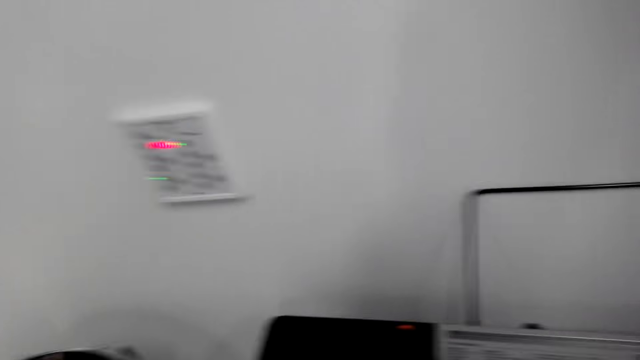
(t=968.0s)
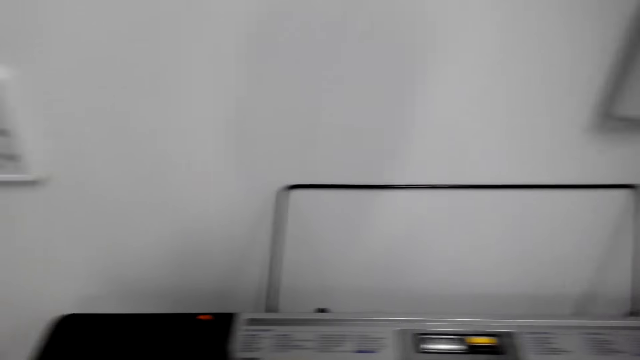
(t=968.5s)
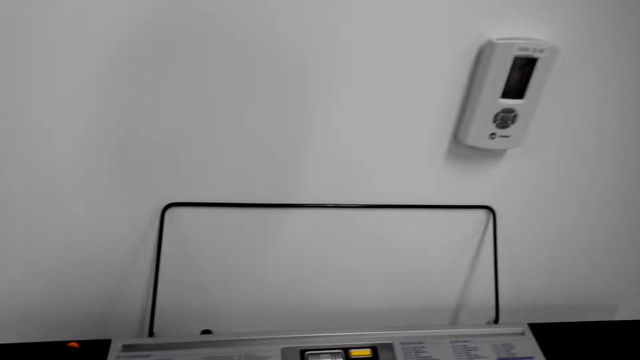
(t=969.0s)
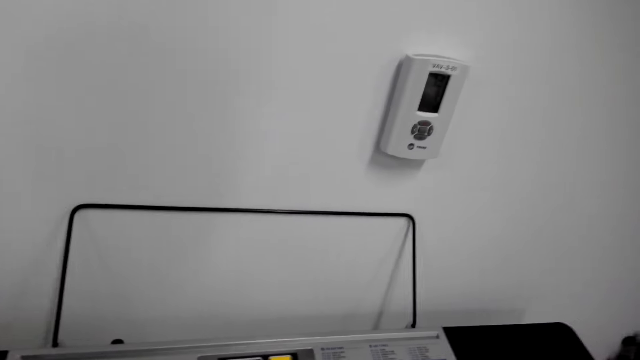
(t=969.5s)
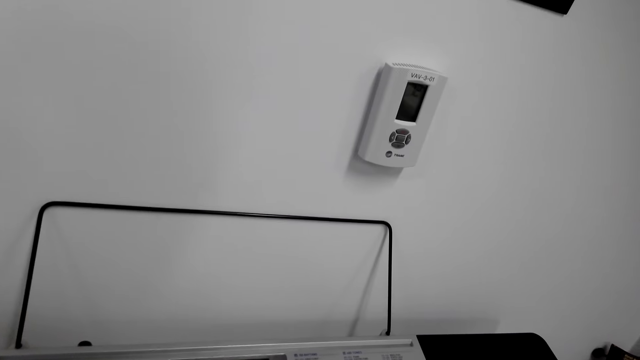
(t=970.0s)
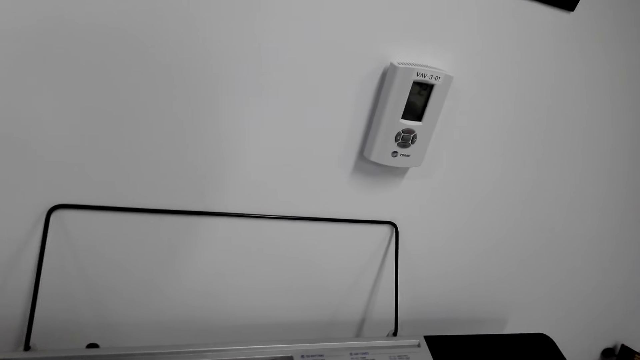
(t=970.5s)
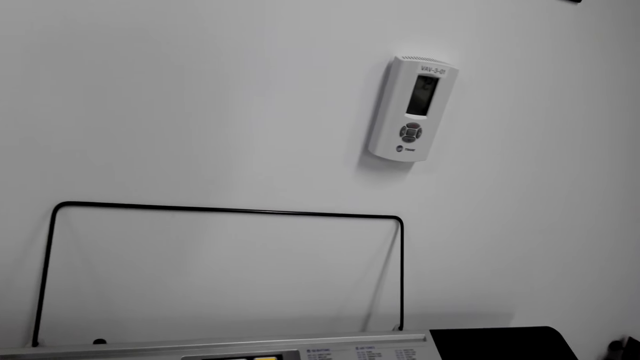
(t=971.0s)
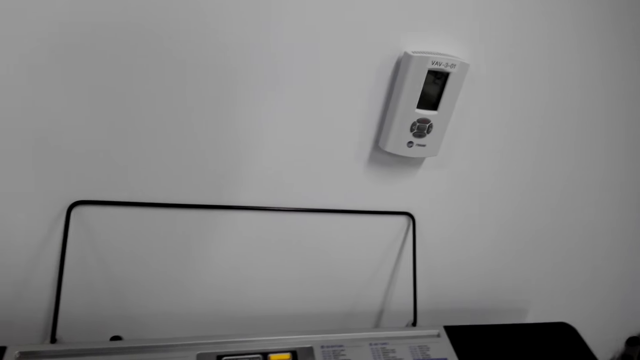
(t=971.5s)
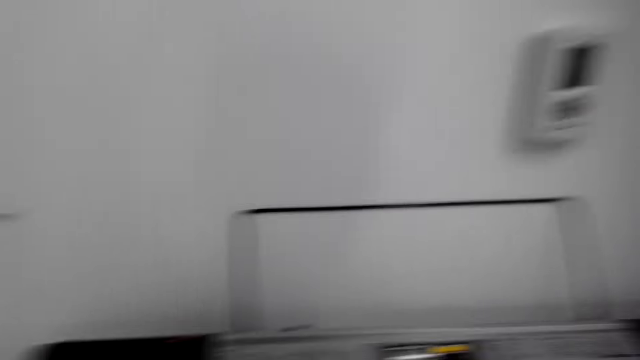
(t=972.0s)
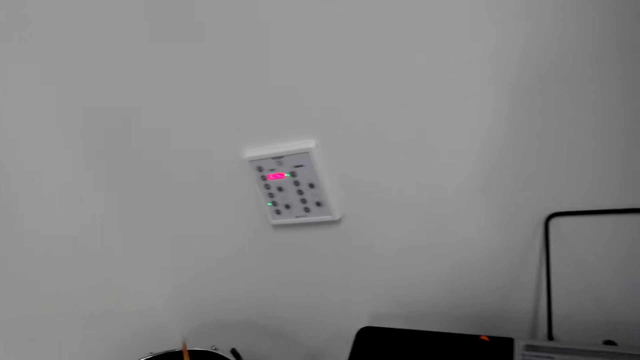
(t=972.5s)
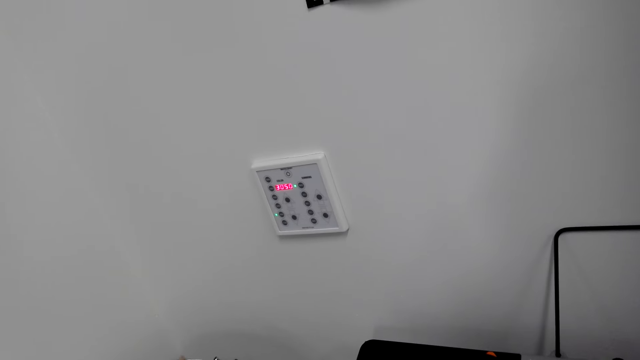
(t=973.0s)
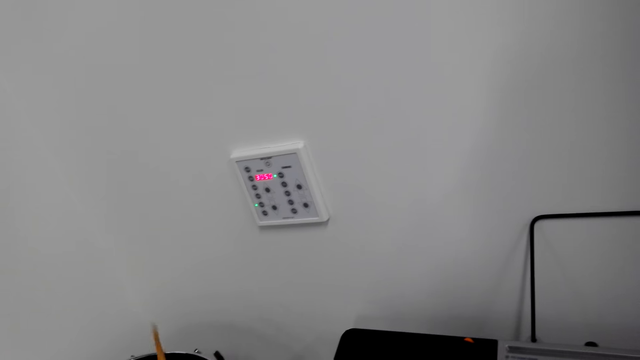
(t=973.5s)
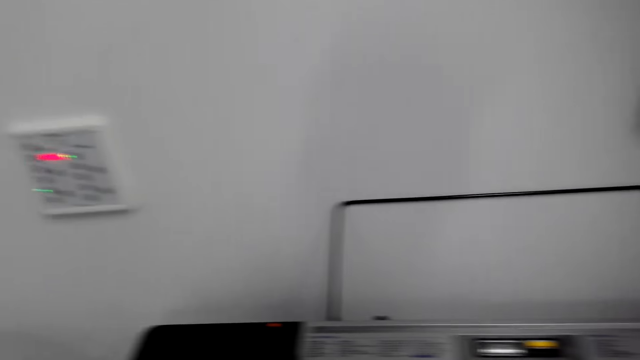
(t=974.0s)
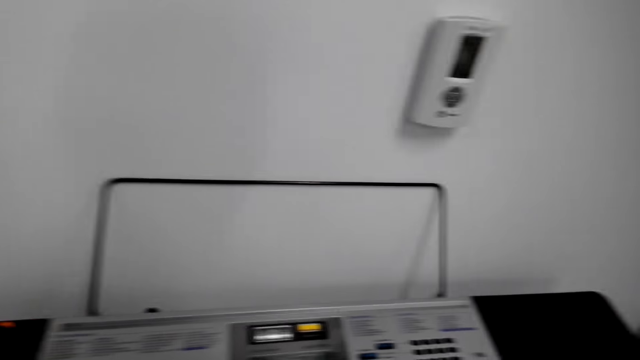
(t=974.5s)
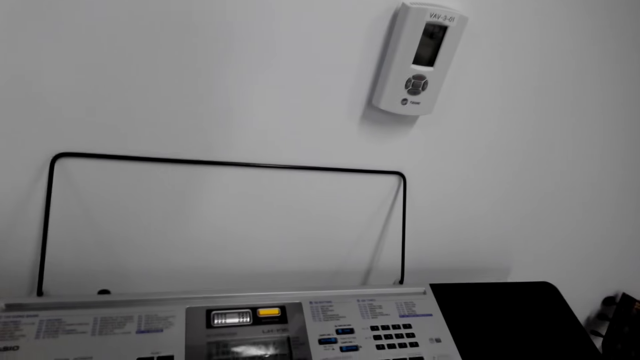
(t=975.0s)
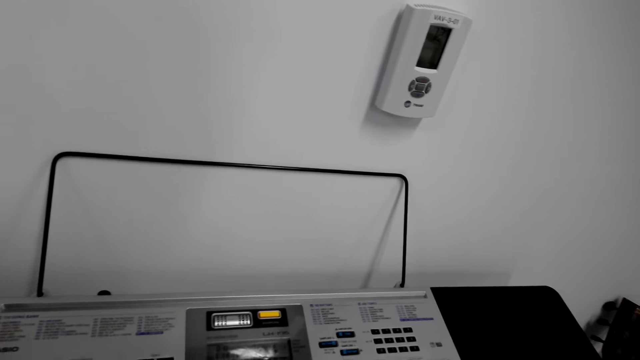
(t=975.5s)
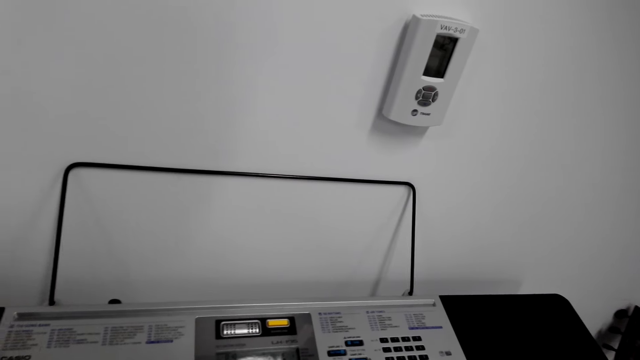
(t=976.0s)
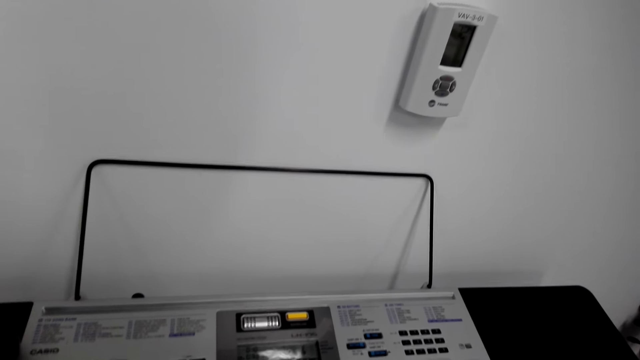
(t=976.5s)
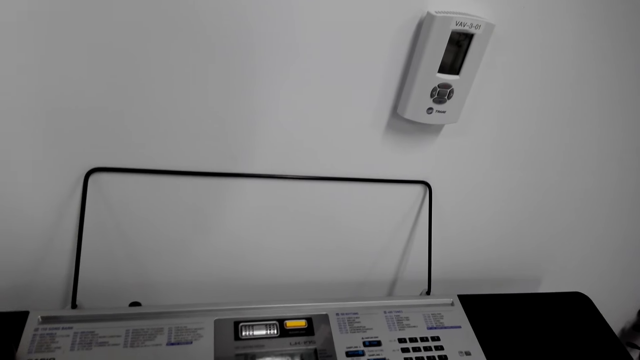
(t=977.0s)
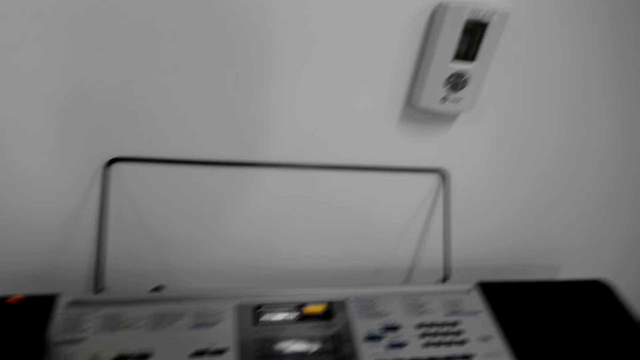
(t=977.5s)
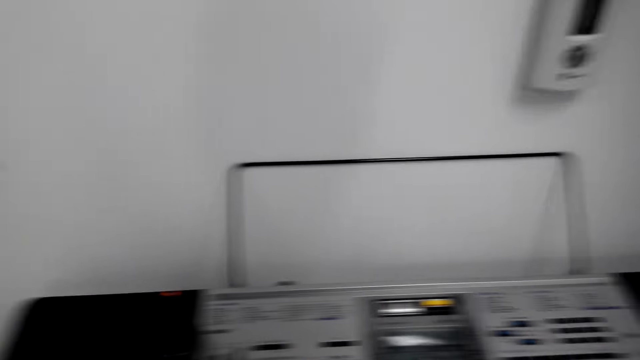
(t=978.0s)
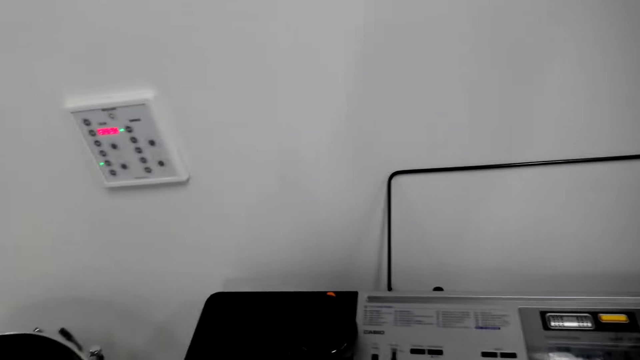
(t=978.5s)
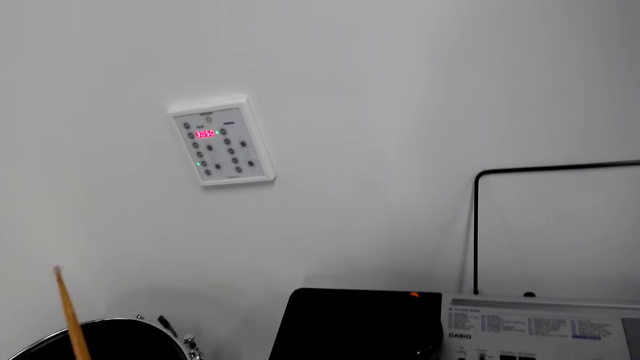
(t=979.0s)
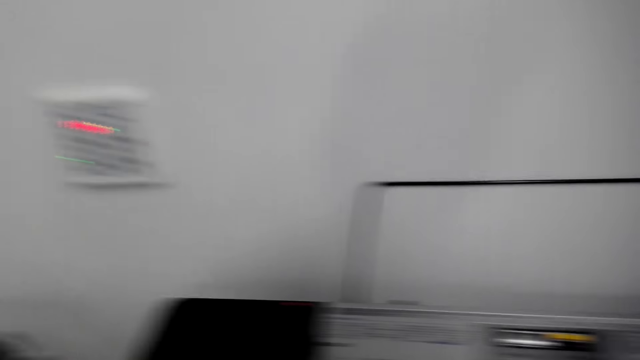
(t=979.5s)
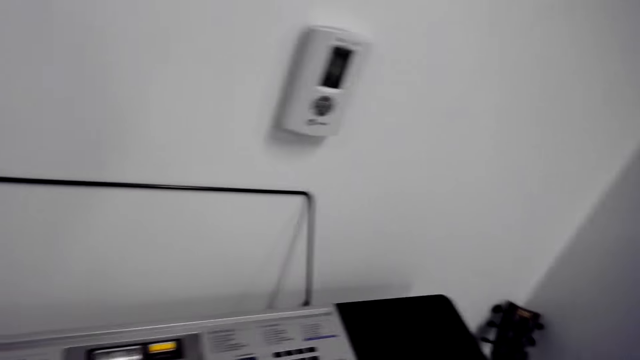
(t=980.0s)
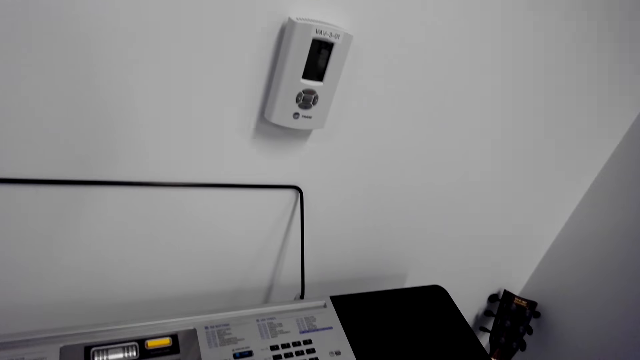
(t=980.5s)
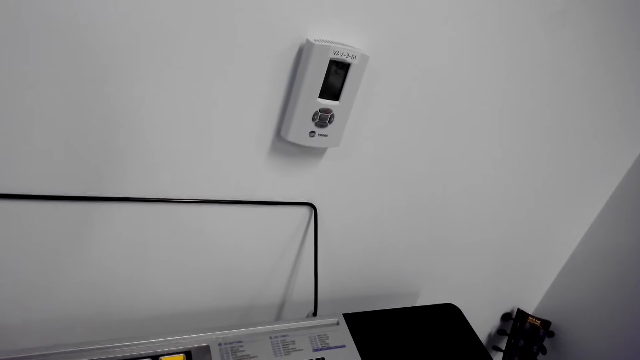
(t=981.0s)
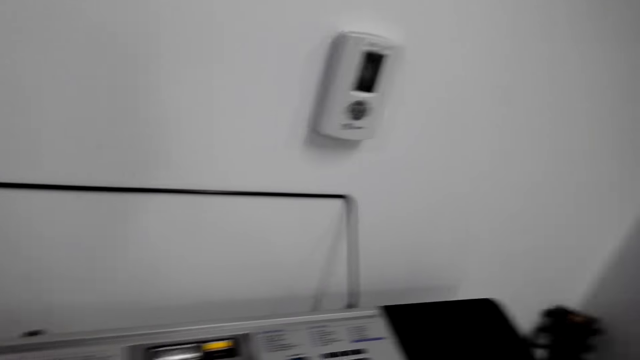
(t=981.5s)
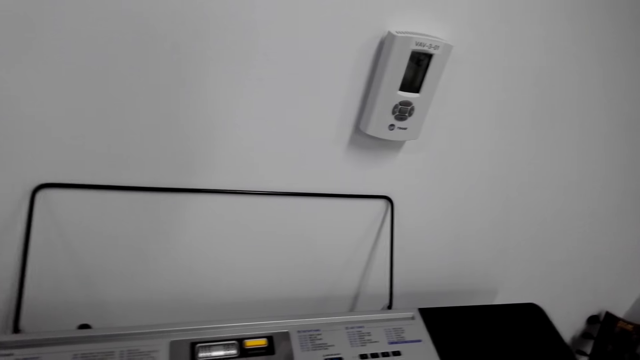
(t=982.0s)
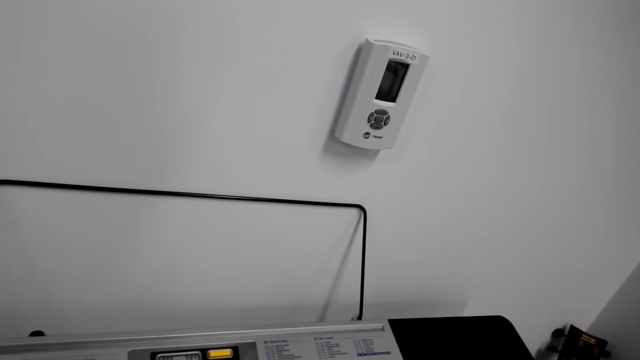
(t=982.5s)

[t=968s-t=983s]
The camera wearer hits the drum. They beat the drum.

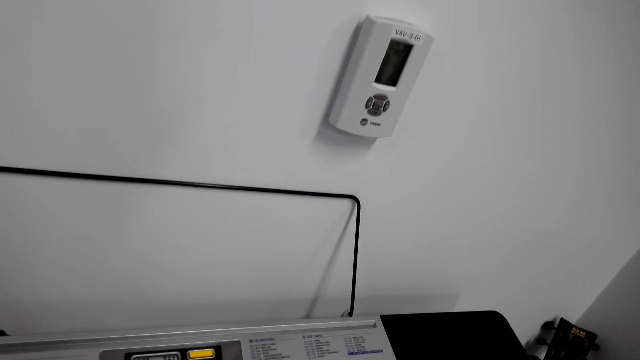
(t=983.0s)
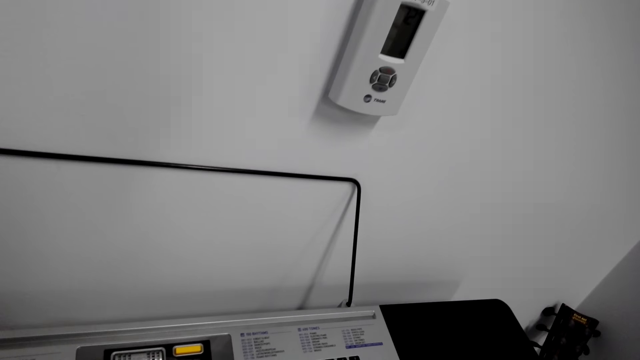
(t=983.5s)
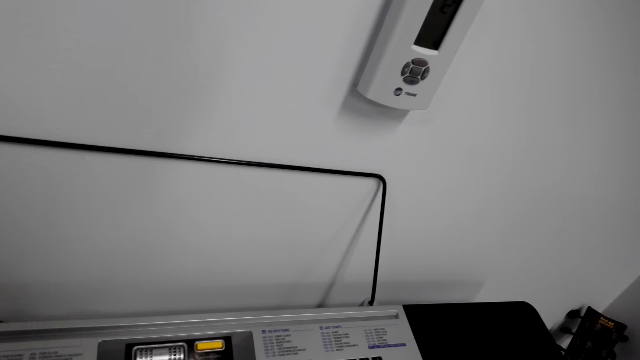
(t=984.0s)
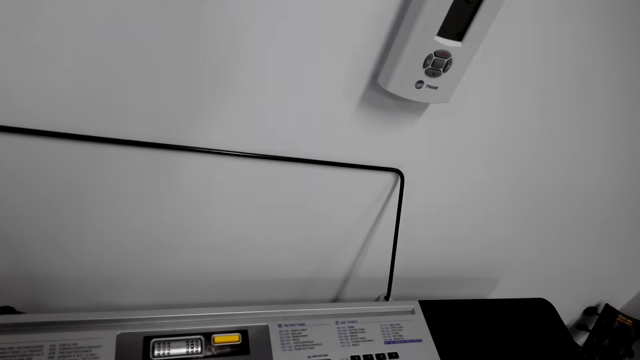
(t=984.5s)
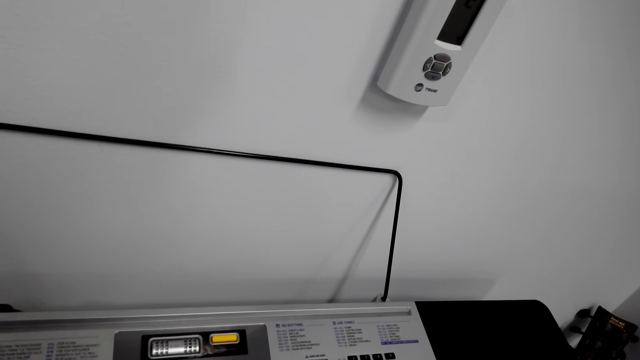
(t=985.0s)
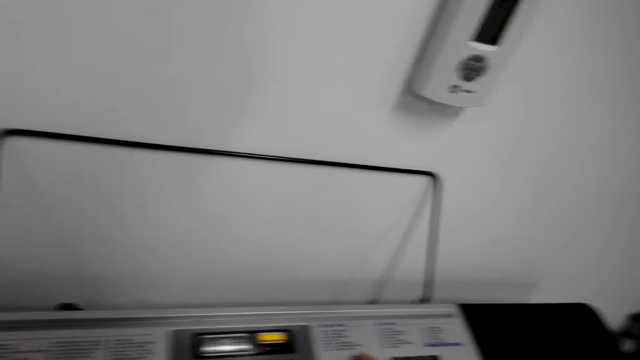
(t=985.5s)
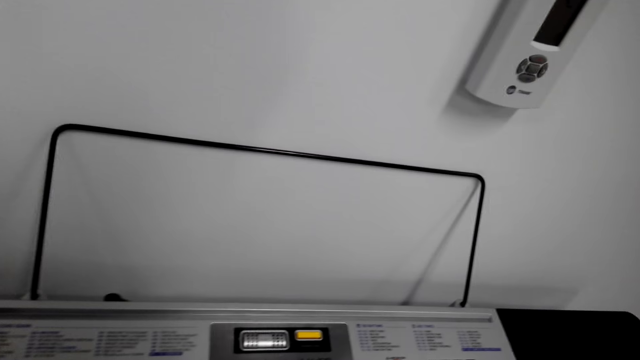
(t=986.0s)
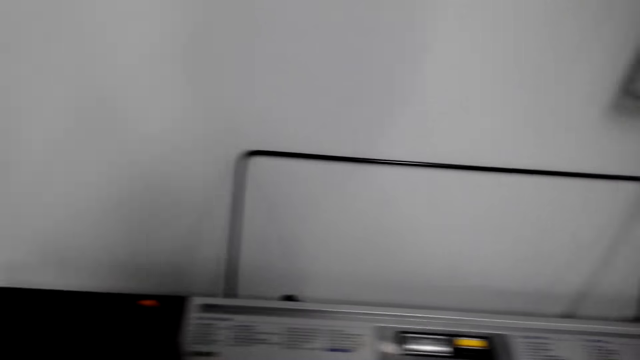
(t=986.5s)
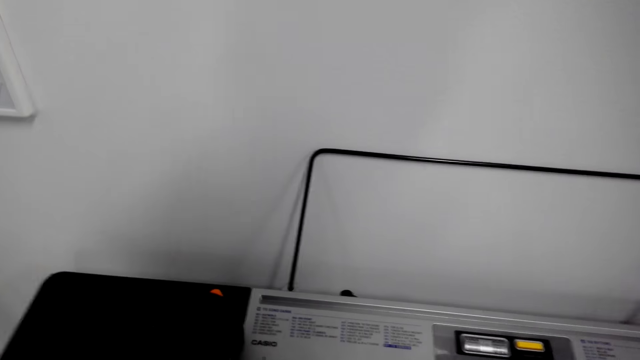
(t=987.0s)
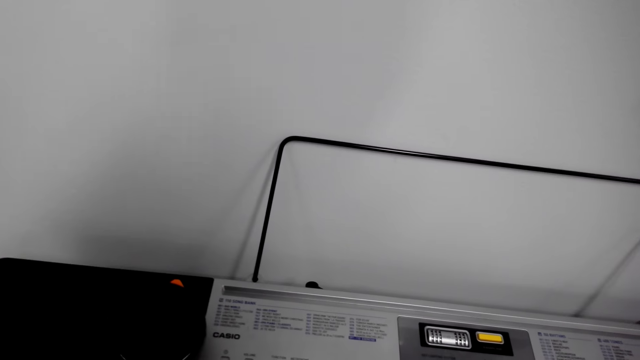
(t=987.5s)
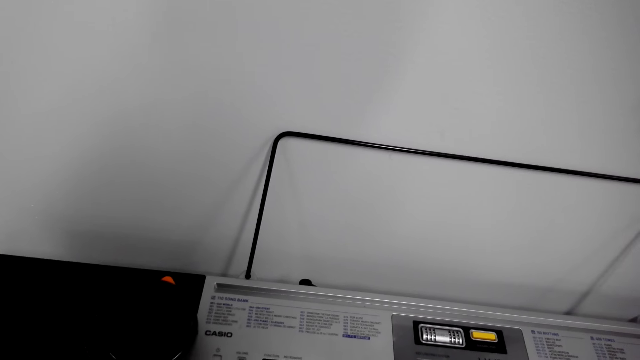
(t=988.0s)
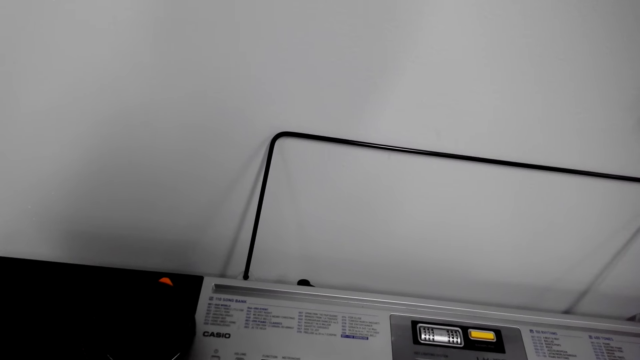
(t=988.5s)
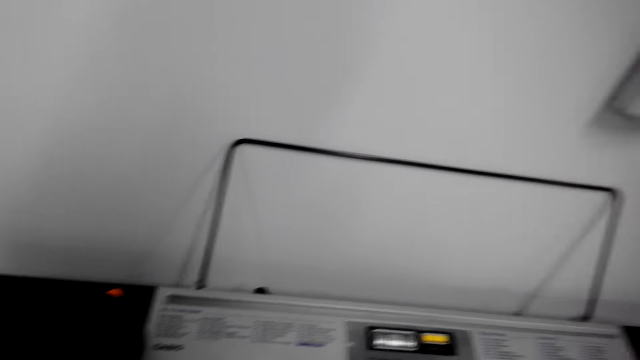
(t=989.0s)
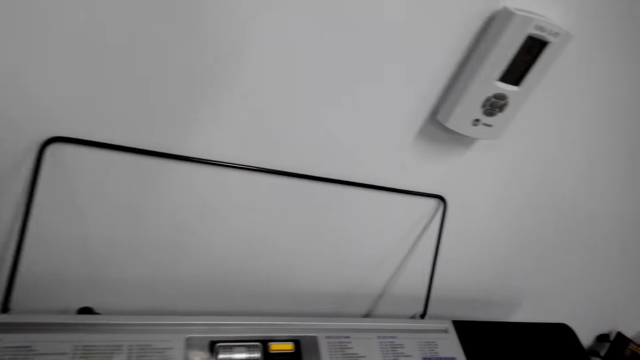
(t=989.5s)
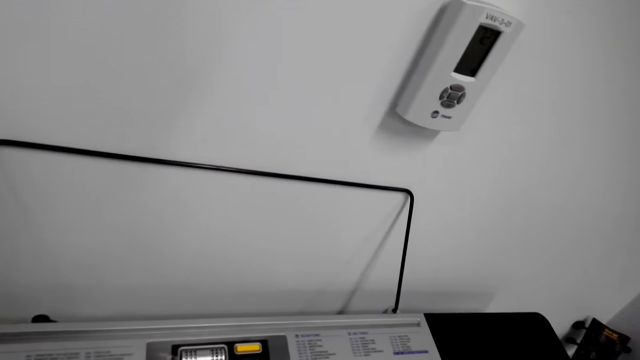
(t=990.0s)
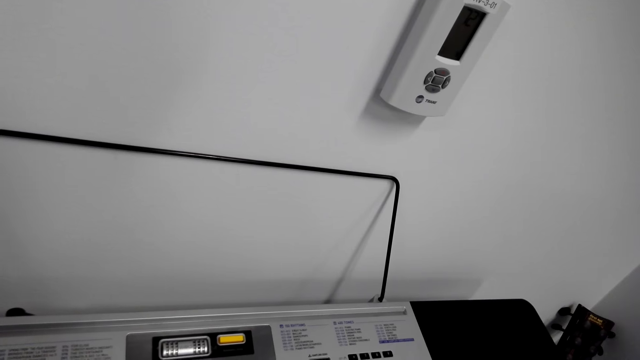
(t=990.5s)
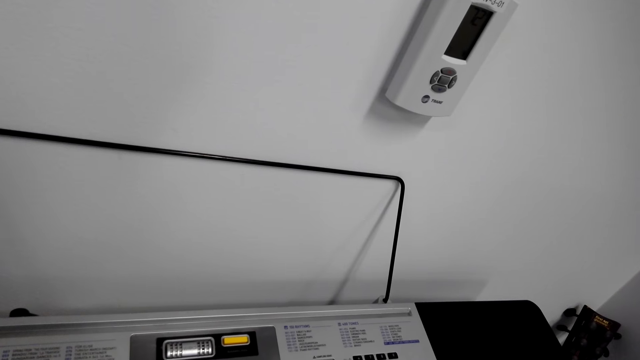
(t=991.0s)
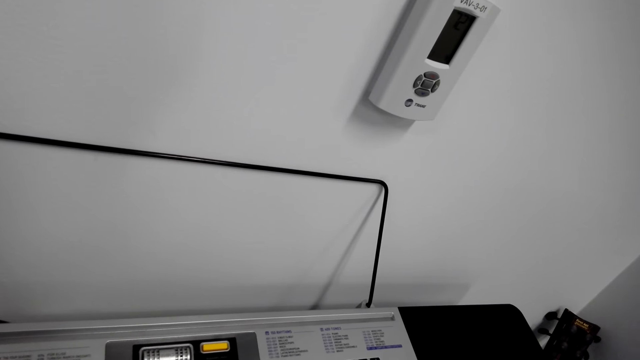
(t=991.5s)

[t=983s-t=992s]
The camera wearer plays the keyboard.
